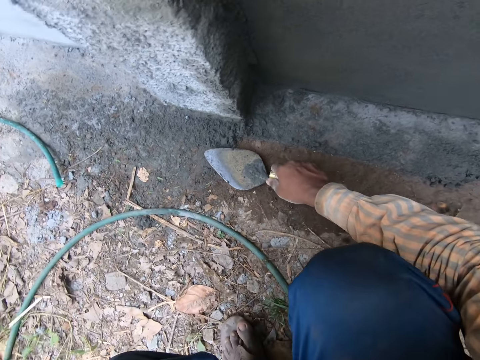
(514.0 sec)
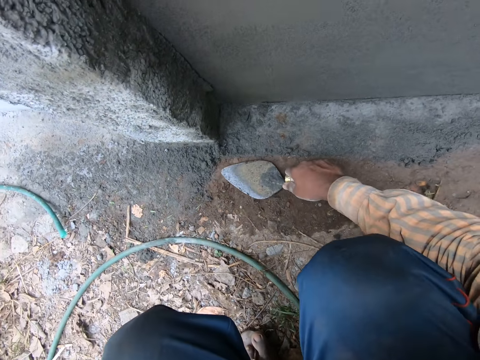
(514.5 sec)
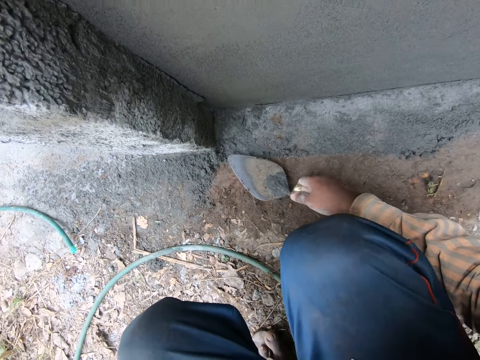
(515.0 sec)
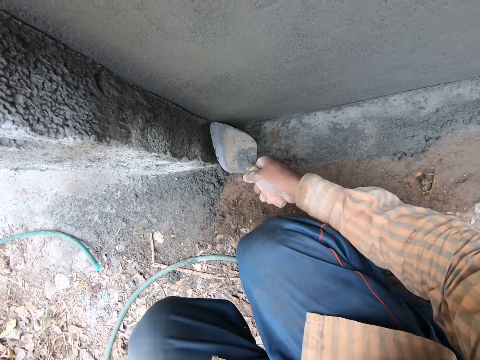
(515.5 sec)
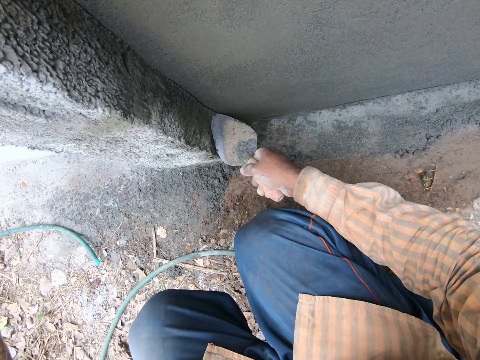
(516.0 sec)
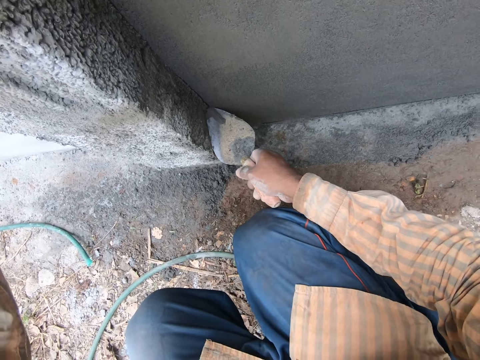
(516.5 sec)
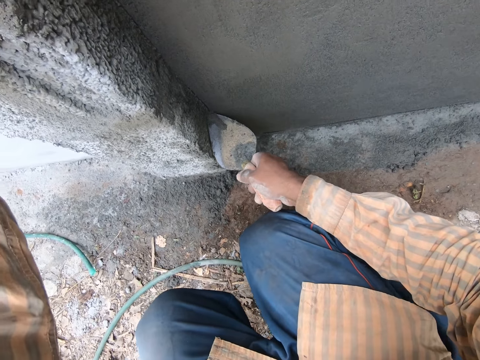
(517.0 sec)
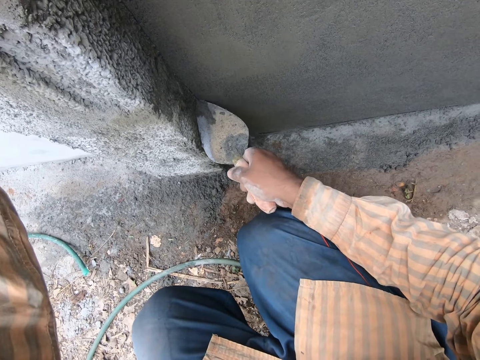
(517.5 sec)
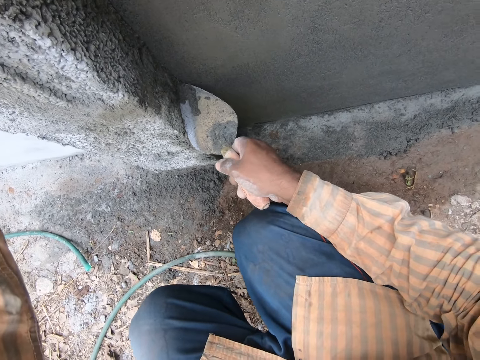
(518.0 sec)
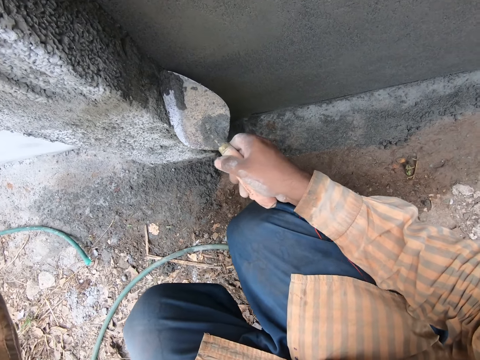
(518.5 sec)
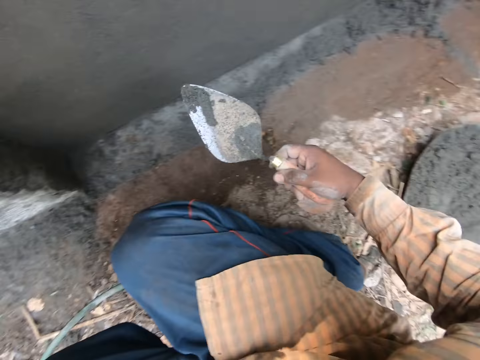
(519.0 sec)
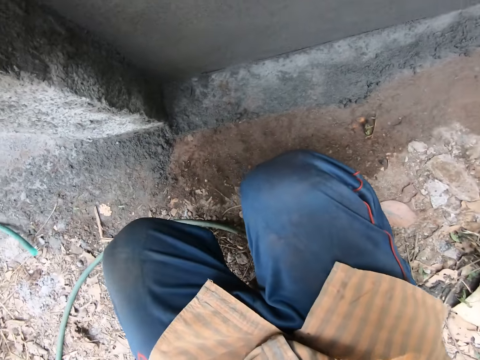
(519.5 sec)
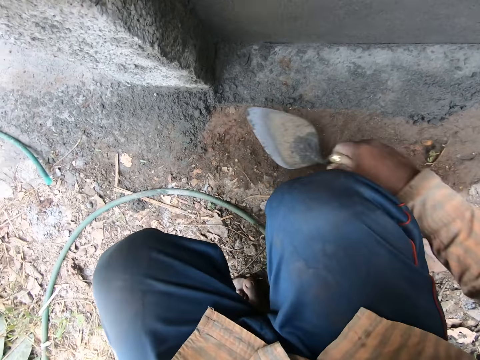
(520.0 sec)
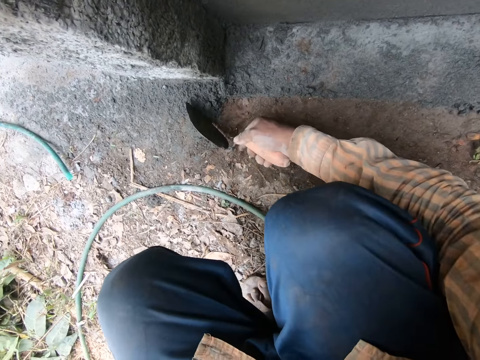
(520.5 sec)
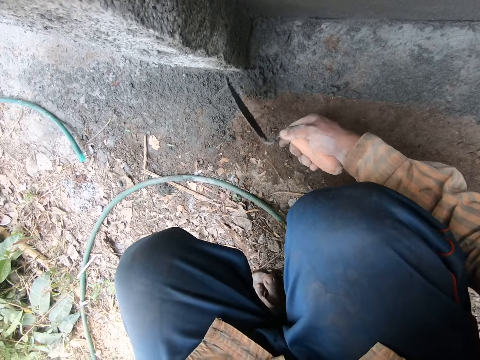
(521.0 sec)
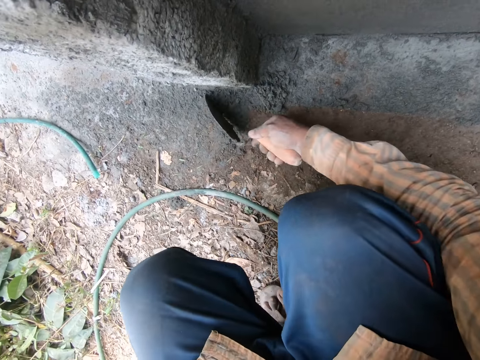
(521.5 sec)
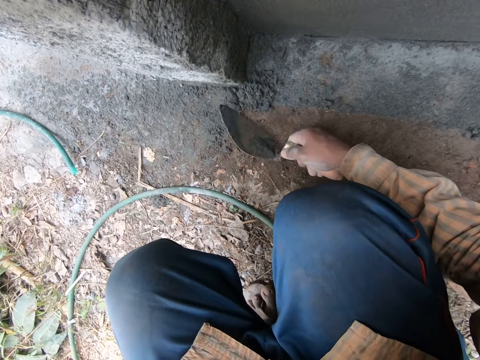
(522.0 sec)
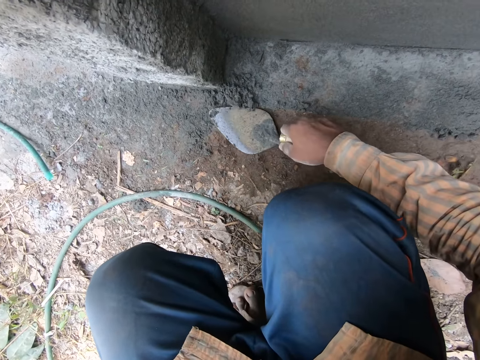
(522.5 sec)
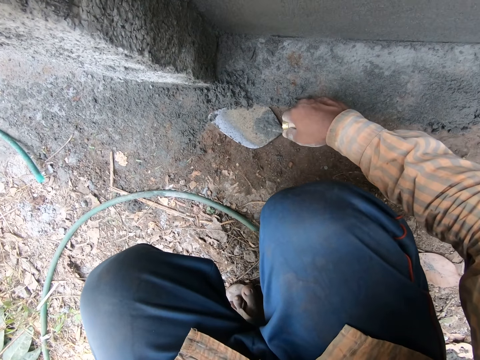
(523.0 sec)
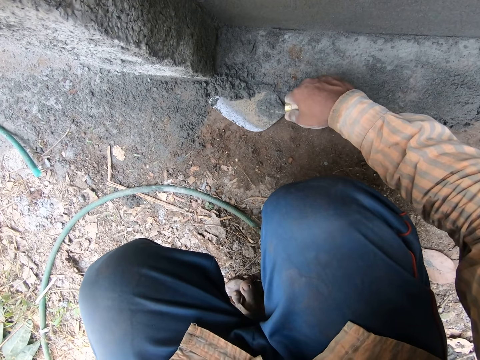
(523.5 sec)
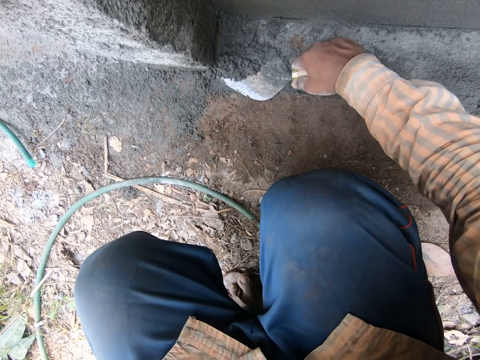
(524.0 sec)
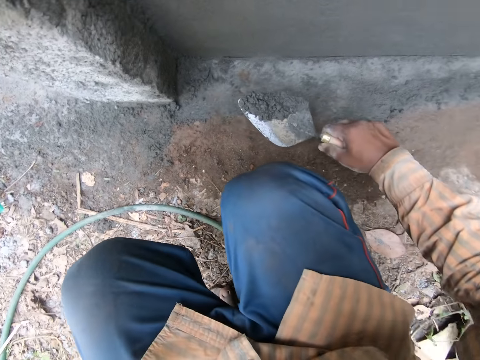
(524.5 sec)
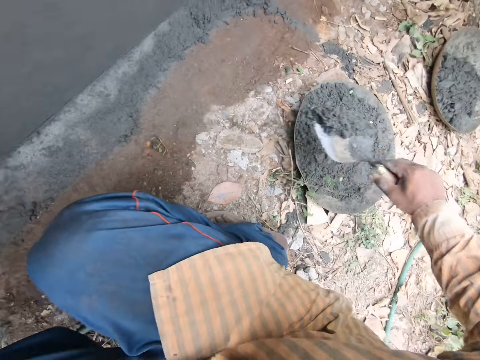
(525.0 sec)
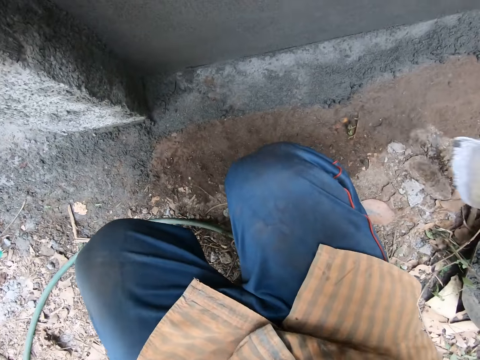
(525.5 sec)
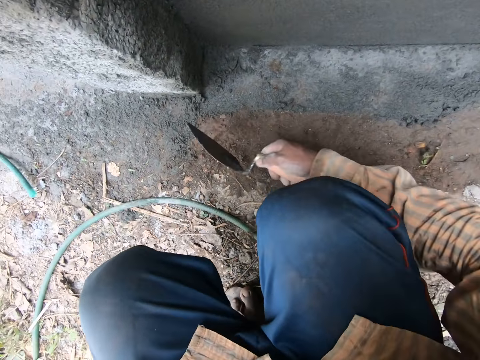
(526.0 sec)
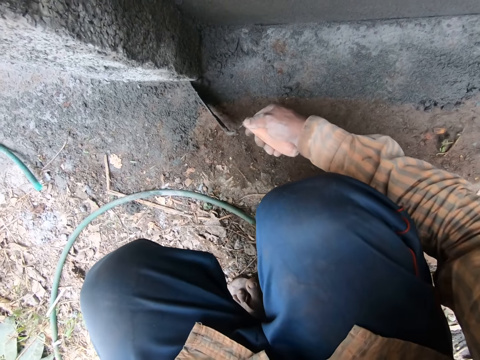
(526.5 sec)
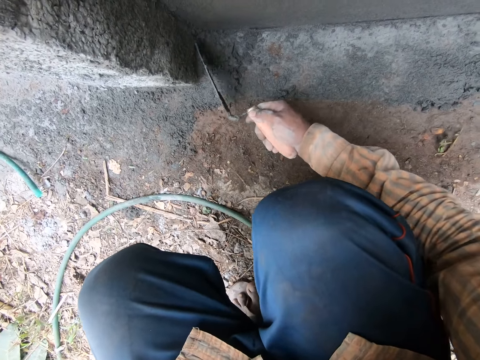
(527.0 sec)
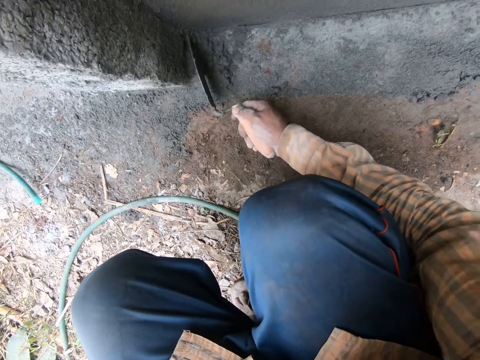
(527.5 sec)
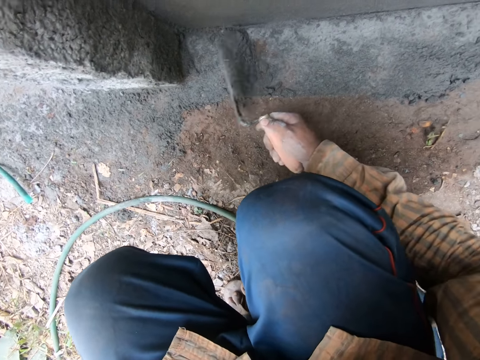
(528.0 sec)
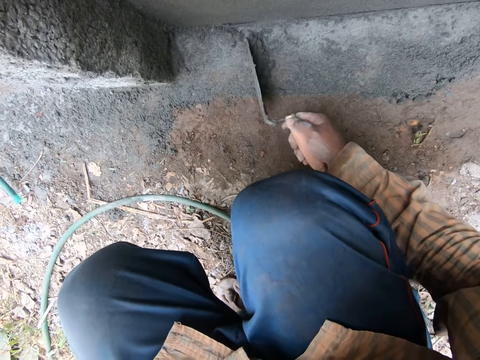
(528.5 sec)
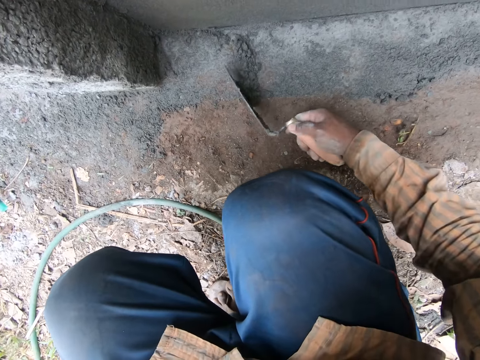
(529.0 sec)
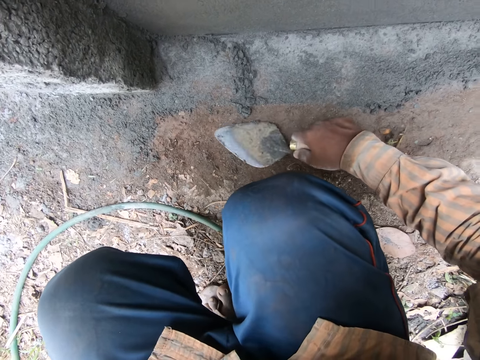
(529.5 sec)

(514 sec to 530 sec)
The camera wearer scrapes mortar or plaster on a wall with the trowel in his right hand. He puts the plaster on the plate with his right hand. He gathers mortar on the ground with the trowel in his right hand. He scoops mortar from the ground with the trowel in his right hand. He puts the plaster on the plate with his right hand. He gathers mortar on the ground with the trowel in his right hand.

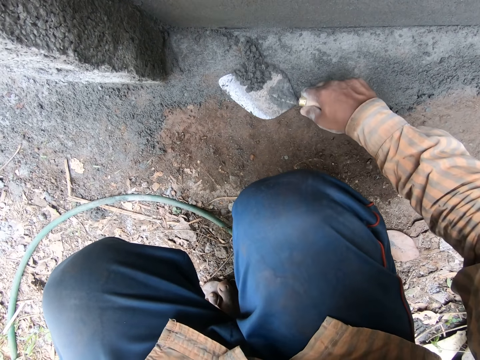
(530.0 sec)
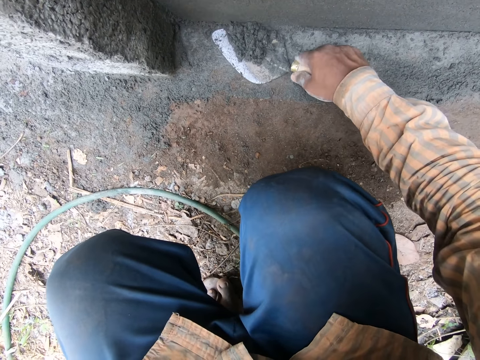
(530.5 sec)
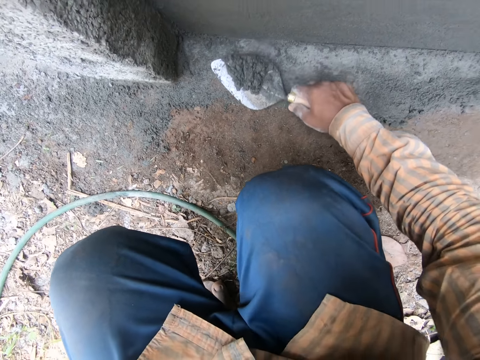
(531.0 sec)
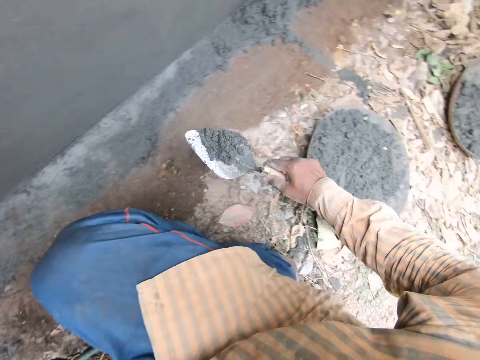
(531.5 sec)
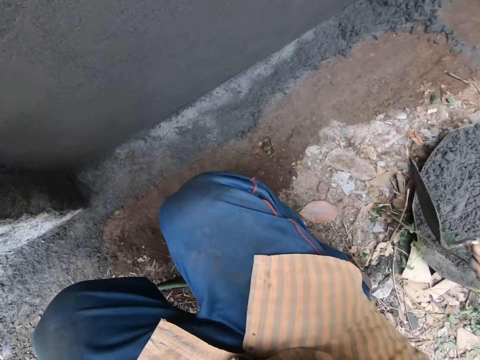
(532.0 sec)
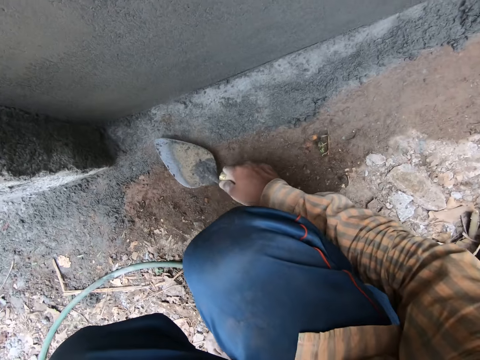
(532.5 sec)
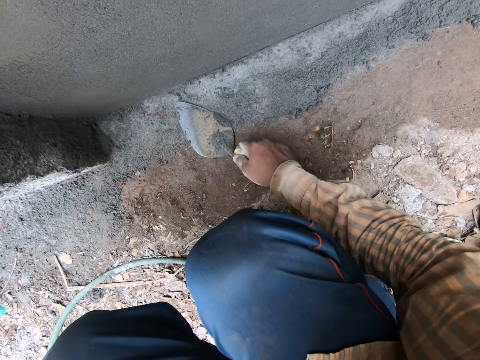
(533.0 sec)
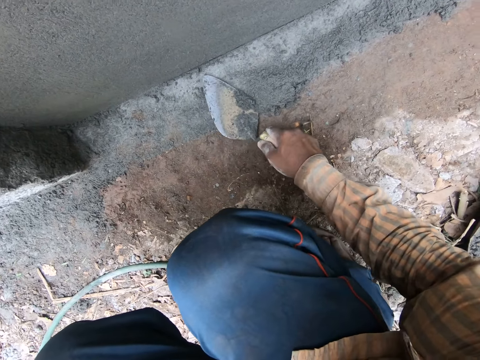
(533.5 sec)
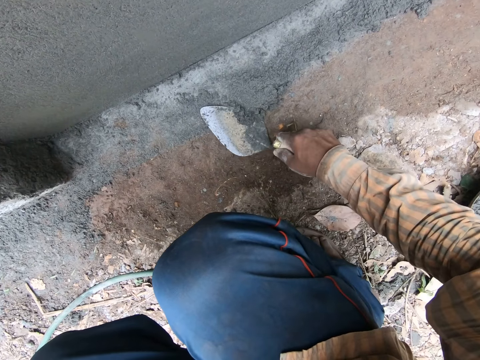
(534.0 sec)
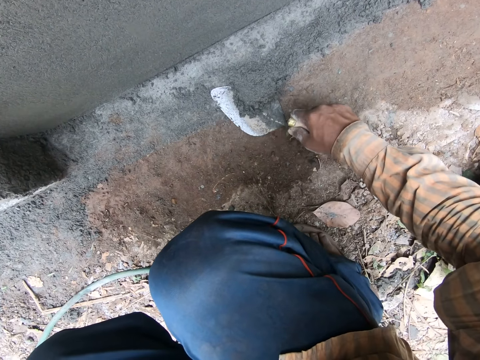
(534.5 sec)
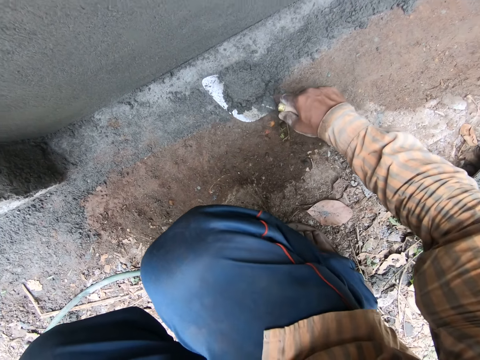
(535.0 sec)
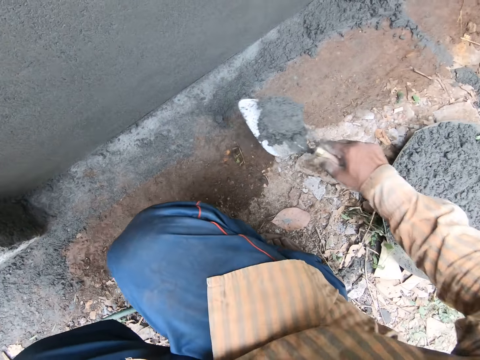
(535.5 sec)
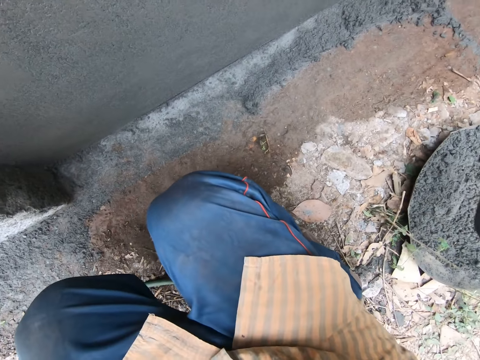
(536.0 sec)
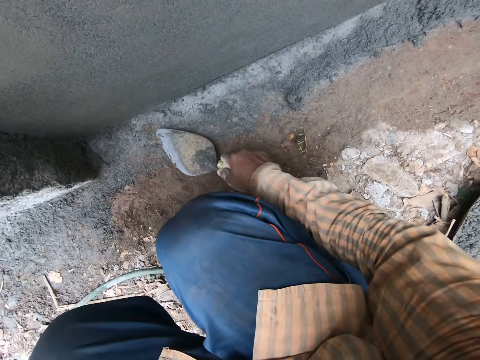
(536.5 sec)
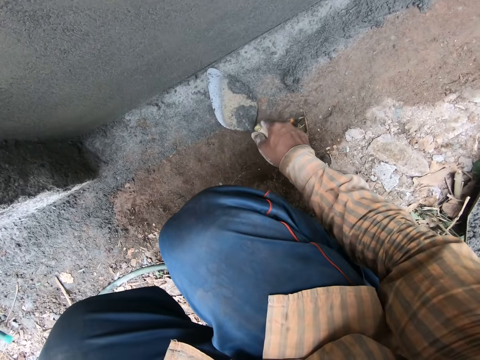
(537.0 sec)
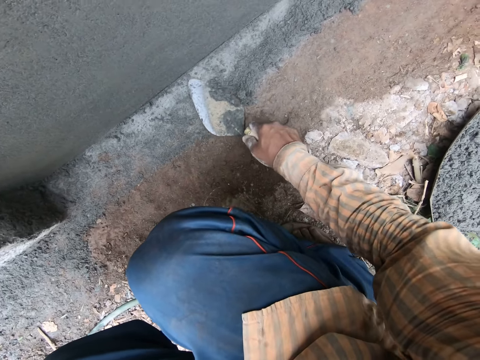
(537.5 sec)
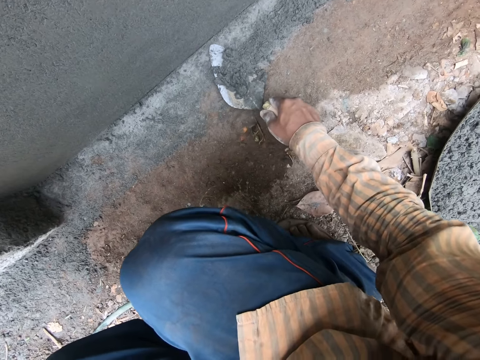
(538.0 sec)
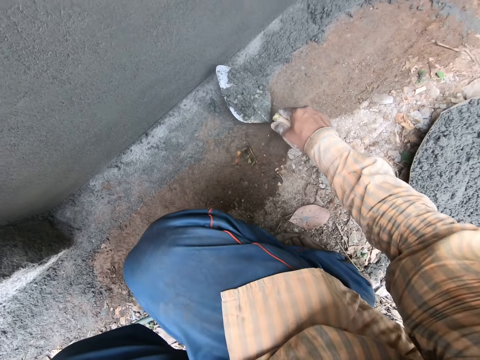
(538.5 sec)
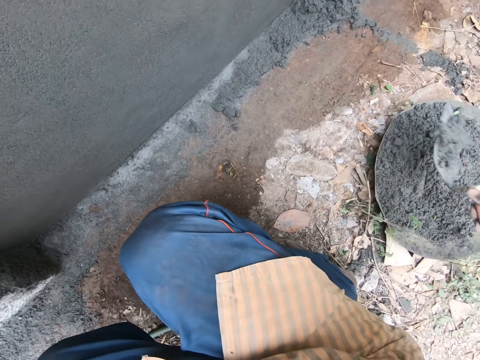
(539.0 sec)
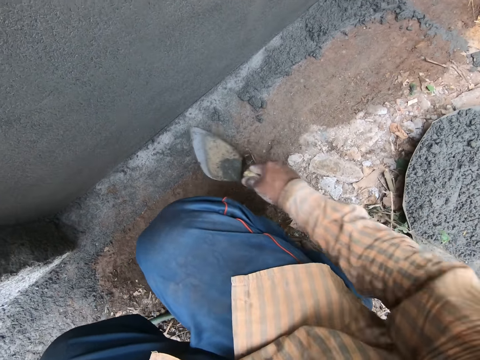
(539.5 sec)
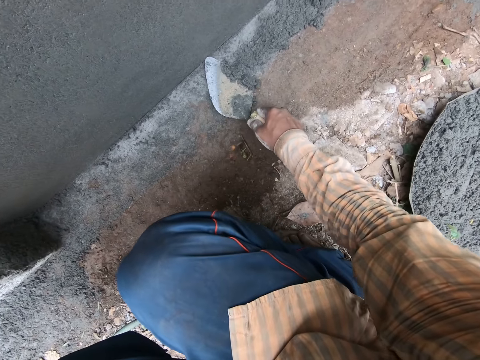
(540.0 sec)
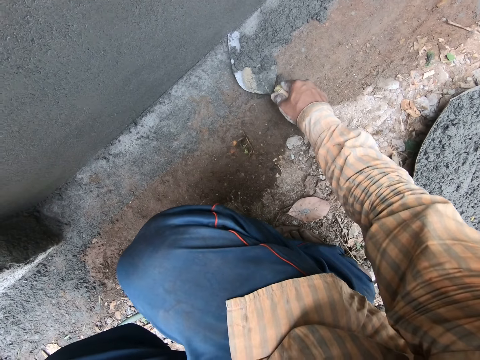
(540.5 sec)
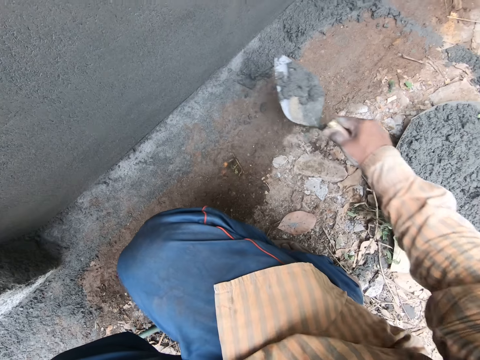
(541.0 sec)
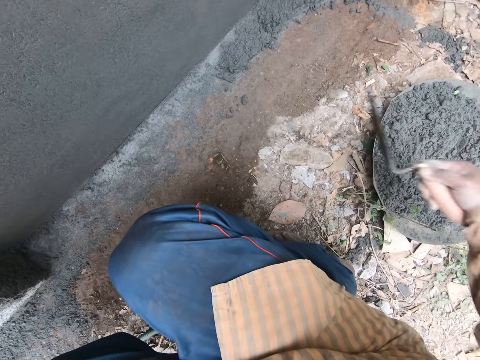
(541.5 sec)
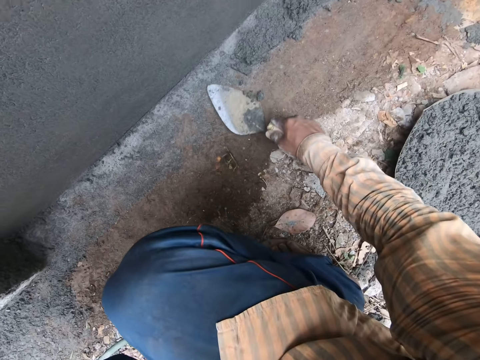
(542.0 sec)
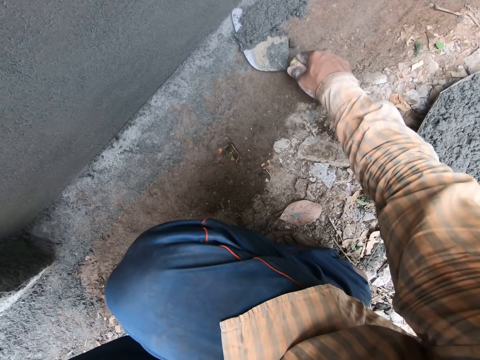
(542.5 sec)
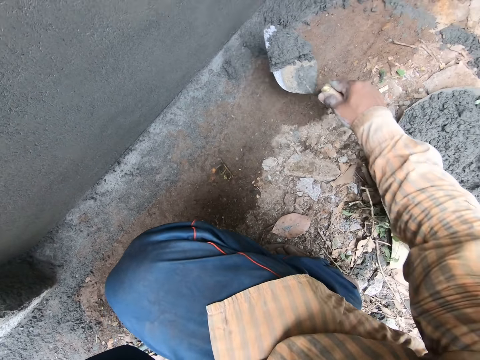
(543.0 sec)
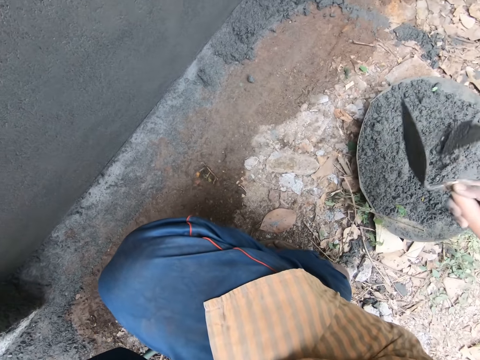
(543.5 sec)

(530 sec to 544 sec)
The camera wearer scoops mortar or plaster from the ground with the trowel in his right hand. He pours the mortar on the trowel in his right hand into the mortar pan or plate on the ground. He scoops mortar from the ground with the trowel in his right hand. He puts the plaster on the plate with his right hand. He scoops mortar from the ground with the trowel in his right hand. He pours the mortar on the trowel in his right hand into the mortar pan on the ground. He scoops mortar from the ground with the trowel in his right hand. He pours the mortar on the trowel in his right hand into the mortar pan on the ground. He scoops mortar from the ground with the trowel in his right hand. He pours the mortar on the trowel in his right hand into the mortar pan on the ground.
